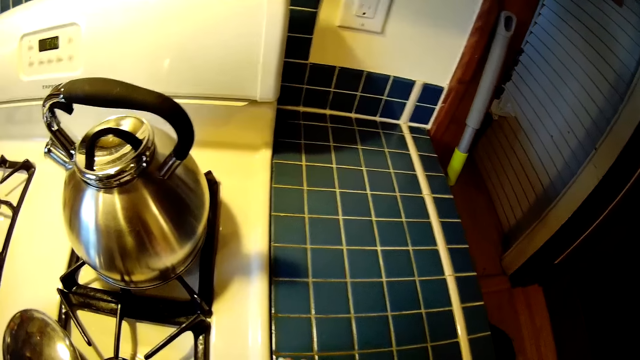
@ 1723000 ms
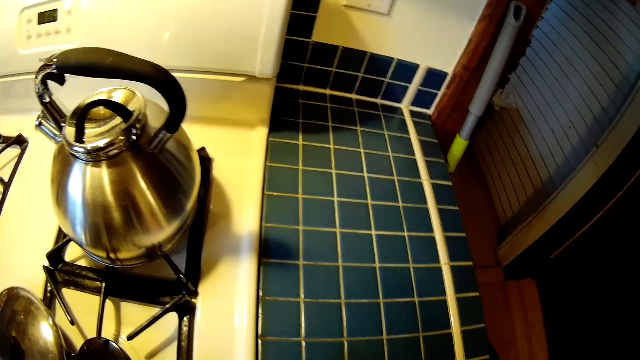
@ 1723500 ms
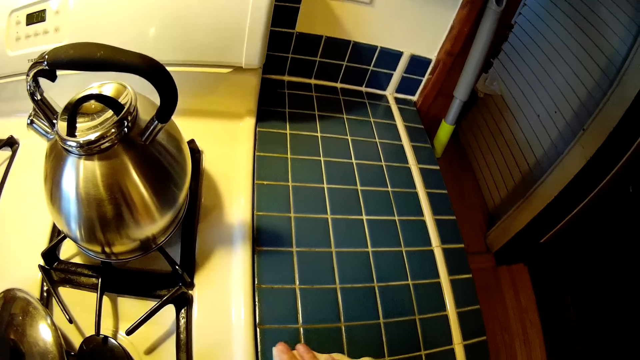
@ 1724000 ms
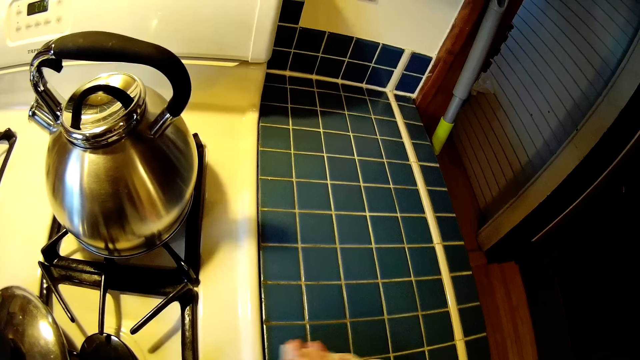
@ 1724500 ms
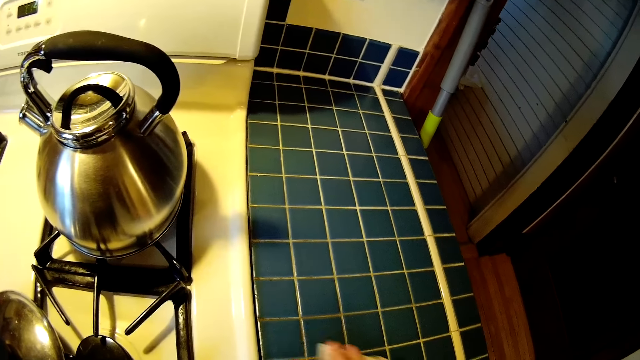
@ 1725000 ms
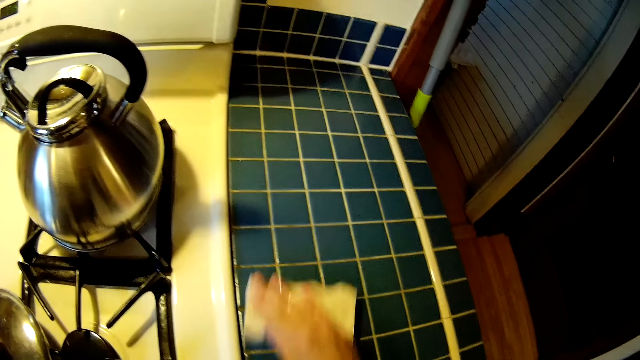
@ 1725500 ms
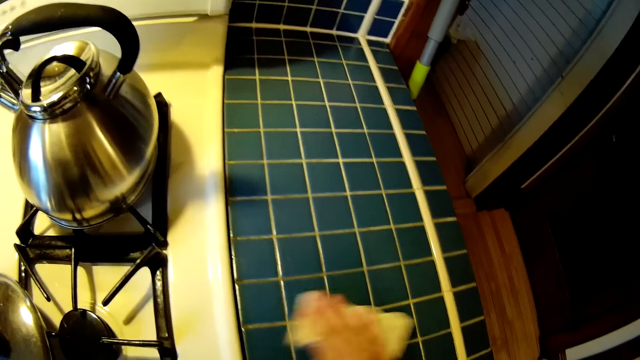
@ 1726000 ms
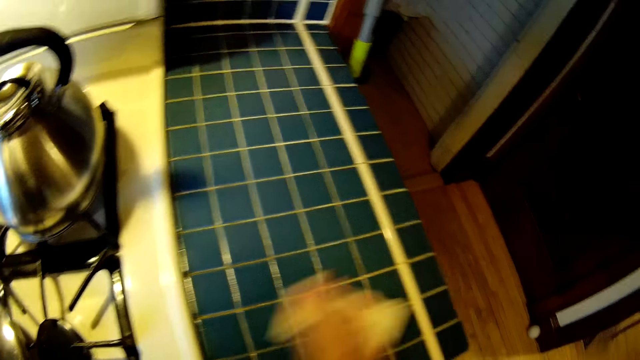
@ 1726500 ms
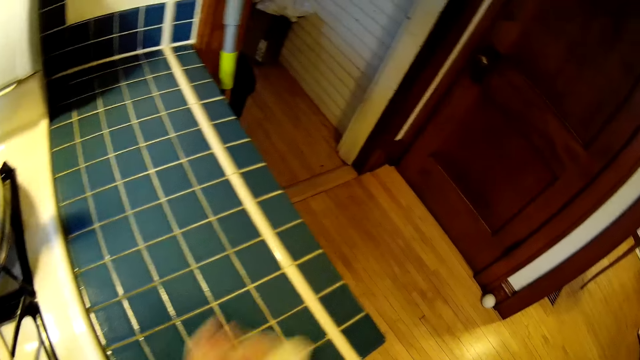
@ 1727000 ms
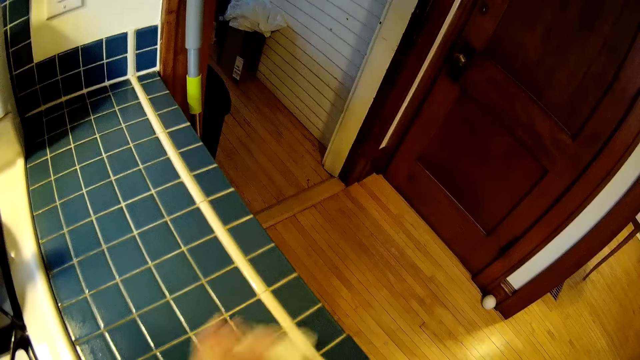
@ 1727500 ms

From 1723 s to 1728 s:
The camera wearer wipes off the dust.

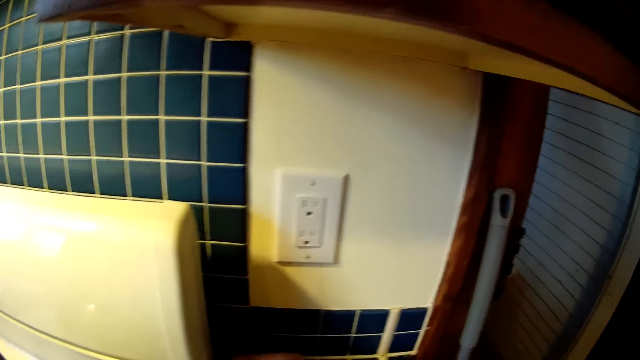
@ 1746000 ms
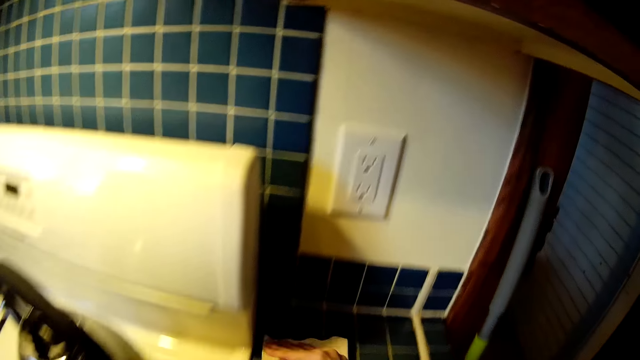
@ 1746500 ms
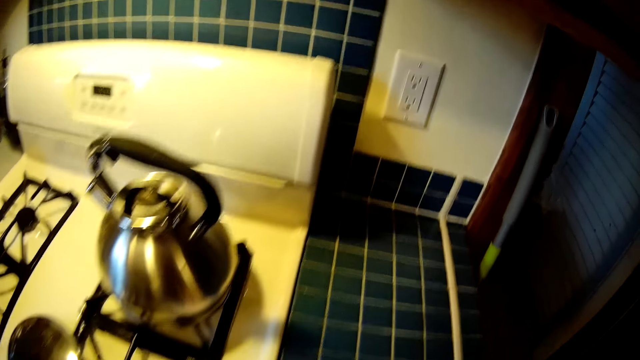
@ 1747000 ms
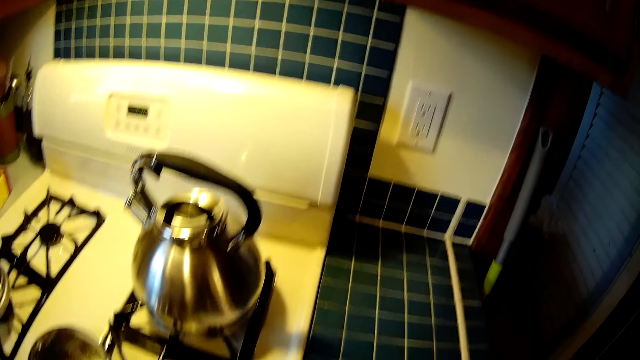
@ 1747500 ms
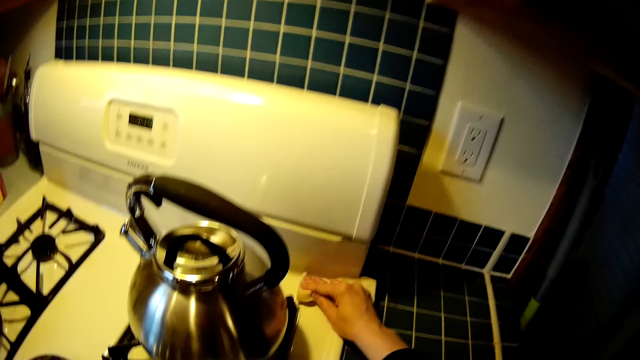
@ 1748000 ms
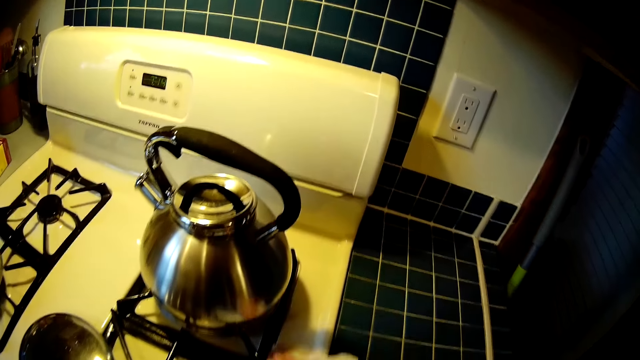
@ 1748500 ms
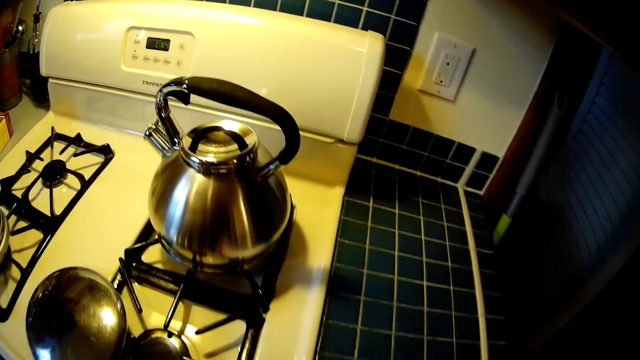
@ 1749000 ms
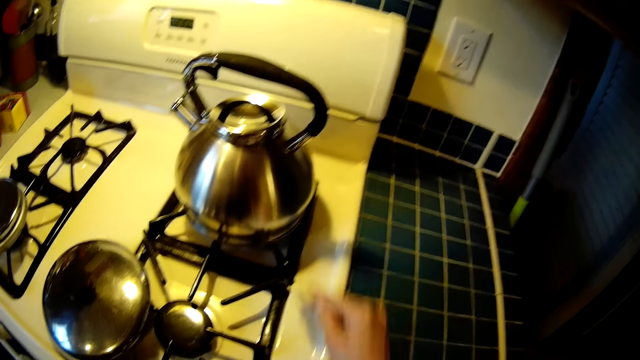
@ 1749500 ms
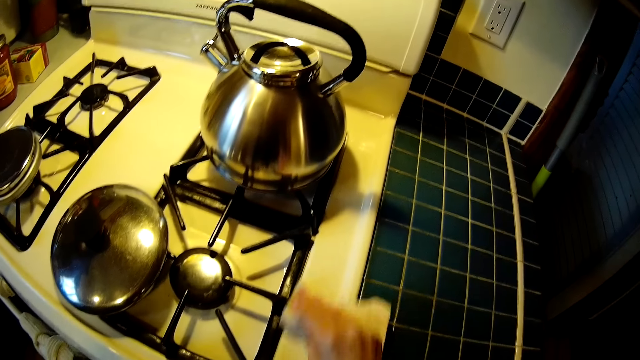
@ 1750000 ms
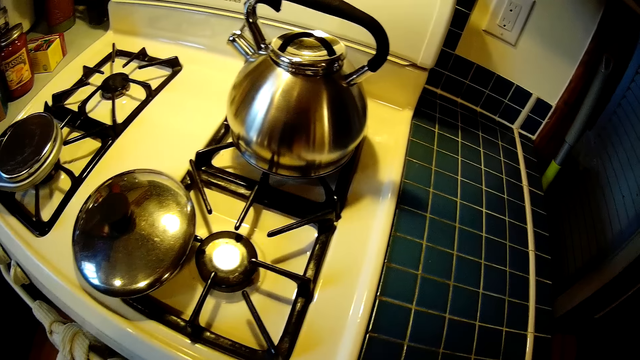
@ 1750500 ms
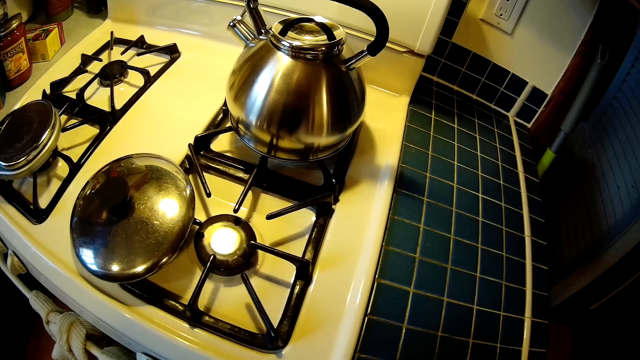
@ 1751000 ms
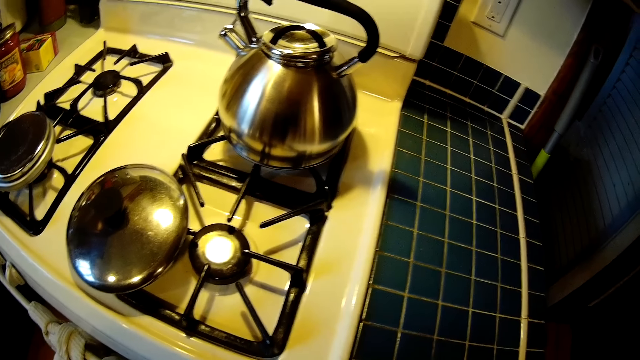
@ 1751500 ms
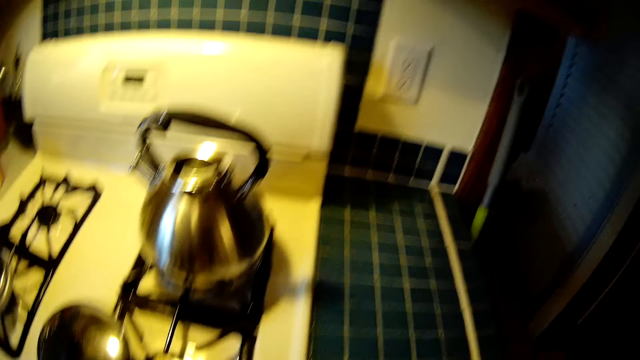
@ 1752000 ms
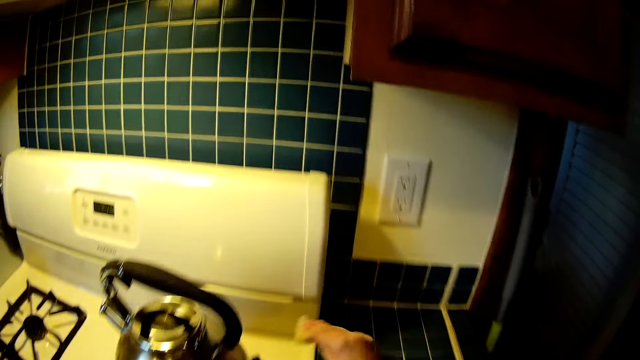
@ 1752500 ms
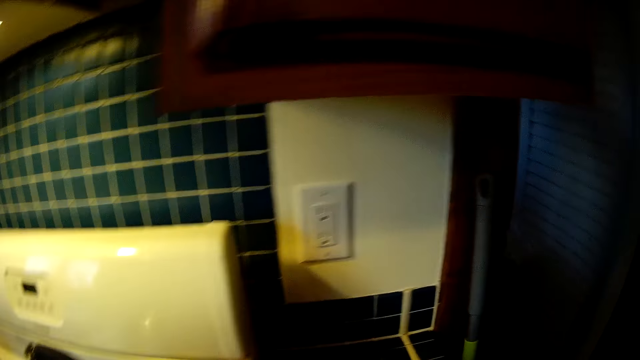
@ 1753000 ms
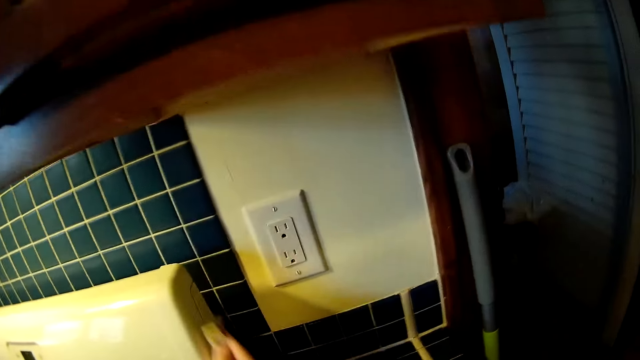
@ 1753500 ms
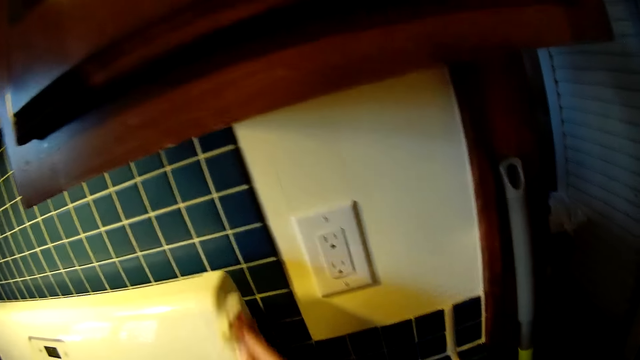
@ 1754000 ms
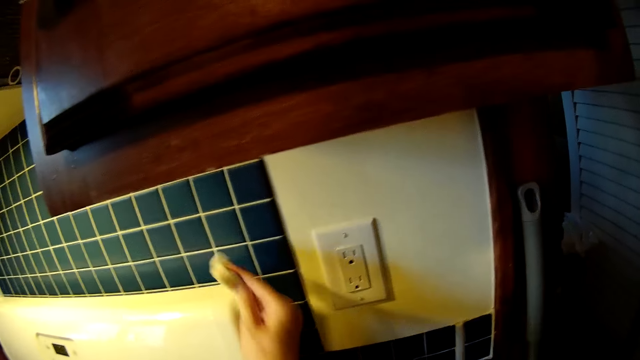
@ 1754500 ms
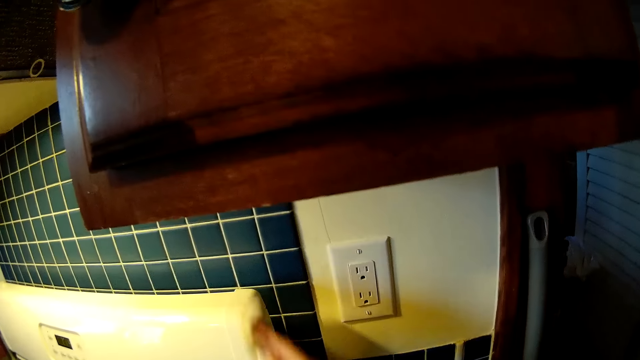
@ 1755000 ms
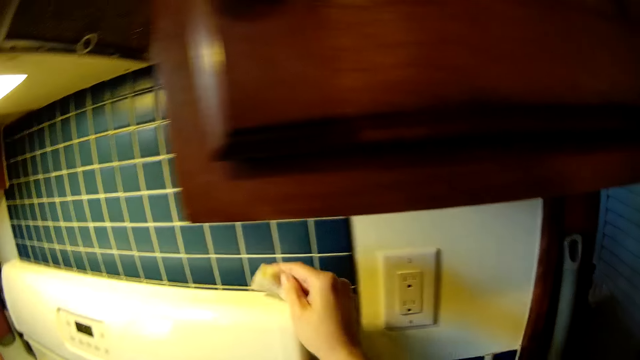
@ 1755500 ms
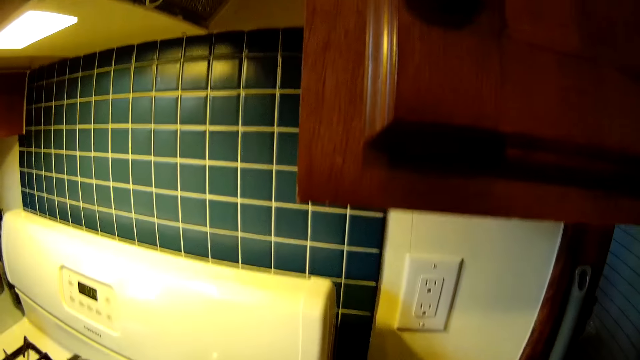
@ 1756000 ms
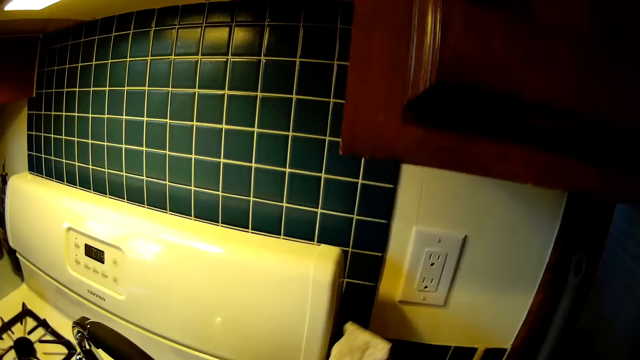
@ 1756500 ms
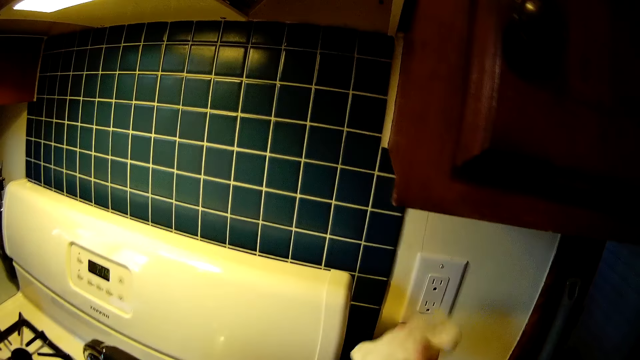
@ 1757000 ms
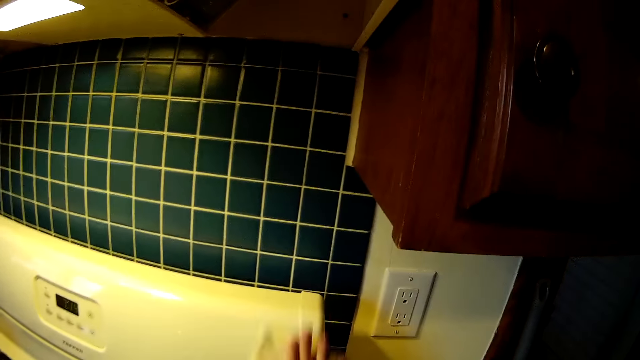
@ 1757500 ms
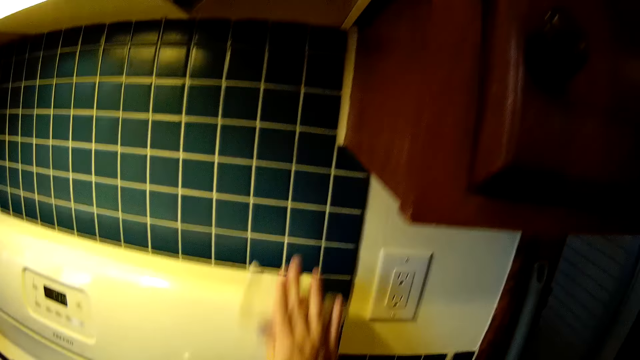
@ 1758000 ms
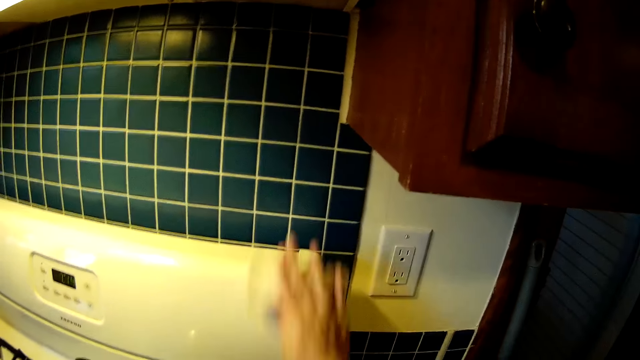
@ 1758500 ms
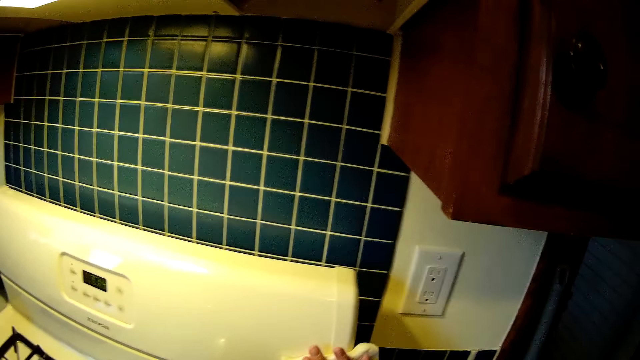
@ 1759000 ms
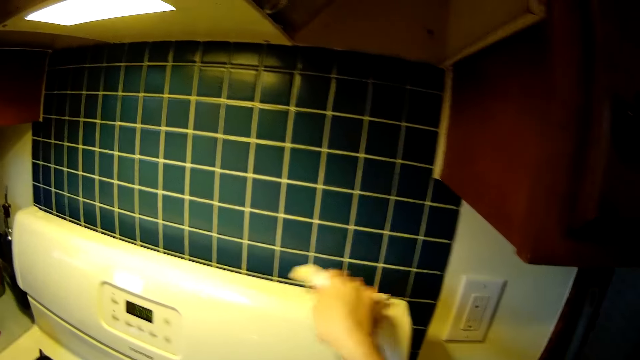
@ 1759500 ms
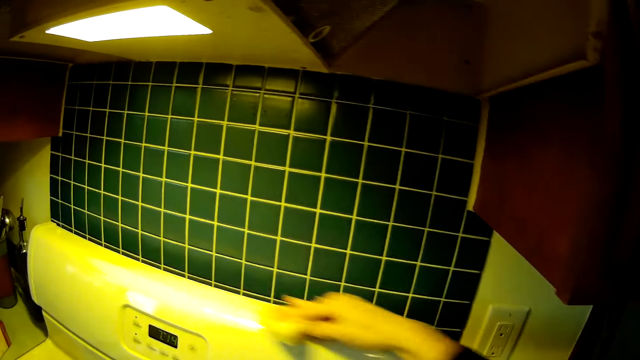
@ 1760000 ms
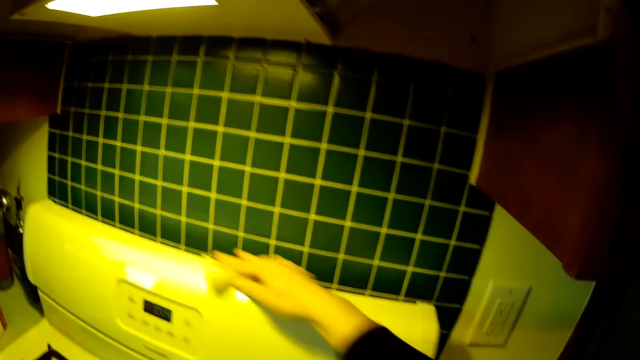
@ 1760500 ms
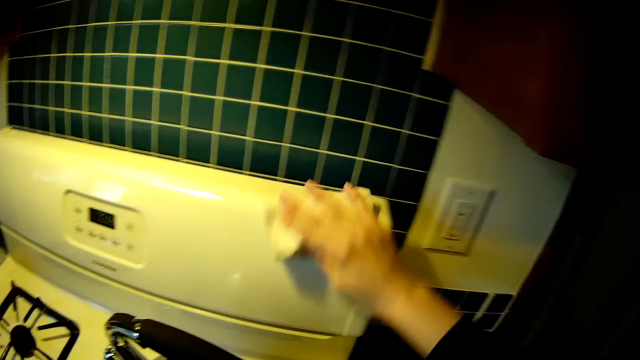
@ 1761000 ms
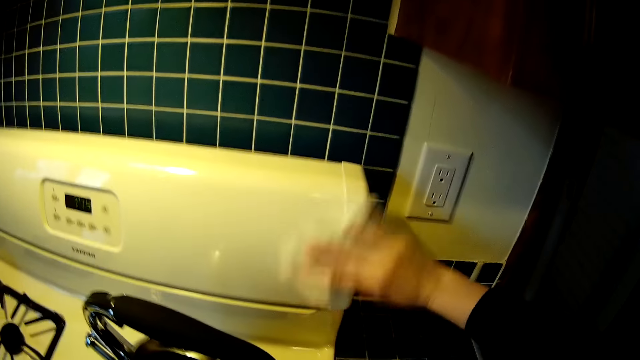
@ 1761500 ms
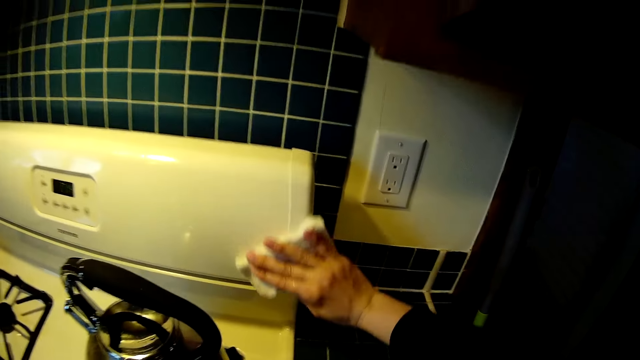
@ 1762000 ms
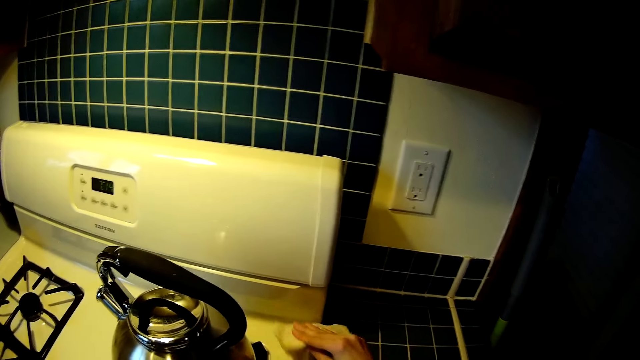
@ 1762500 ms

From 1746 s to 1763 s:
The camera wearer wipes a gas stove with the towel in his right hand. He wipes the cooker.
